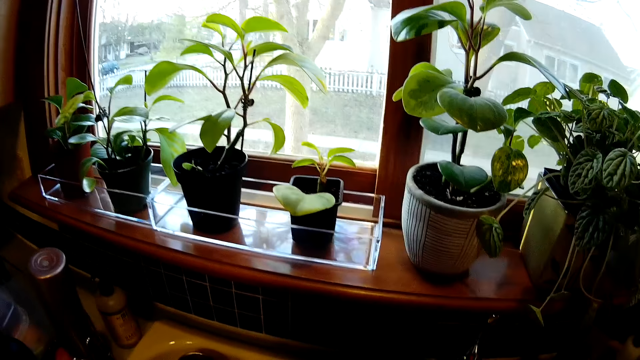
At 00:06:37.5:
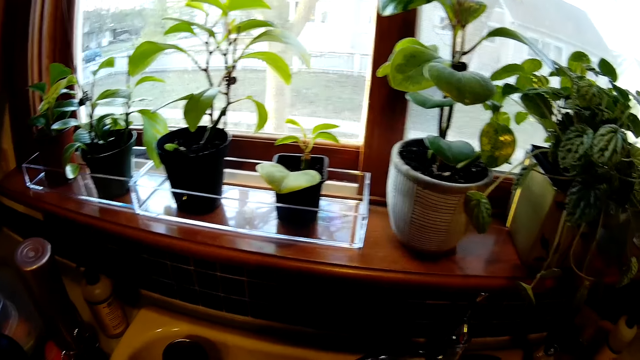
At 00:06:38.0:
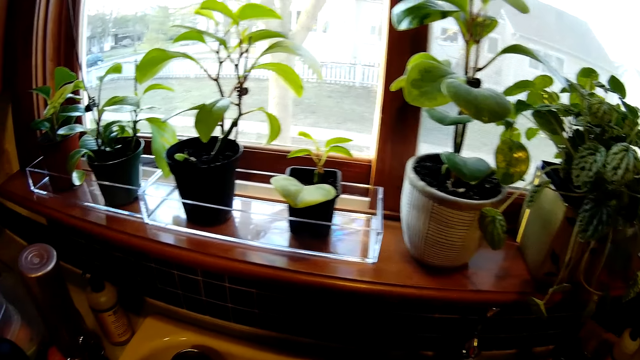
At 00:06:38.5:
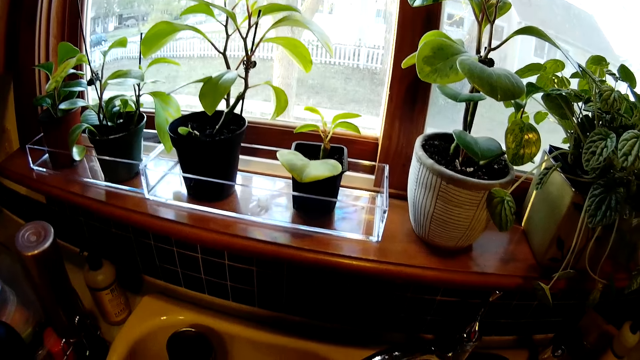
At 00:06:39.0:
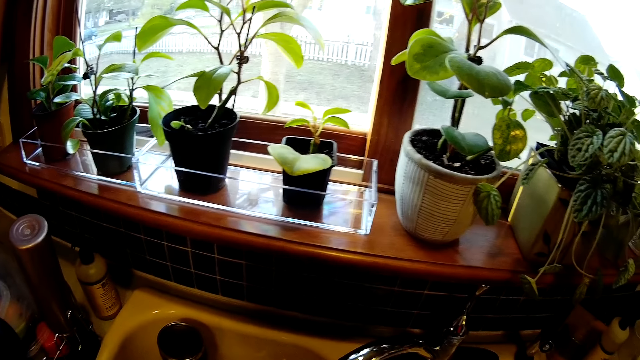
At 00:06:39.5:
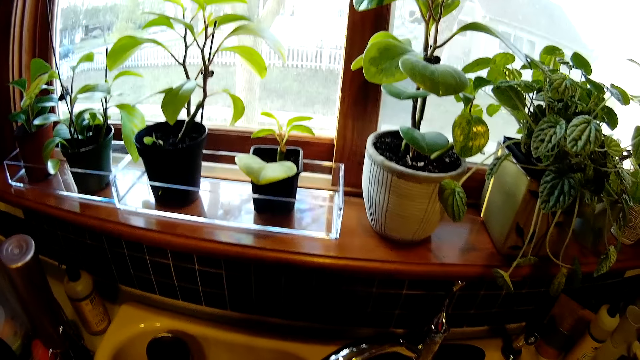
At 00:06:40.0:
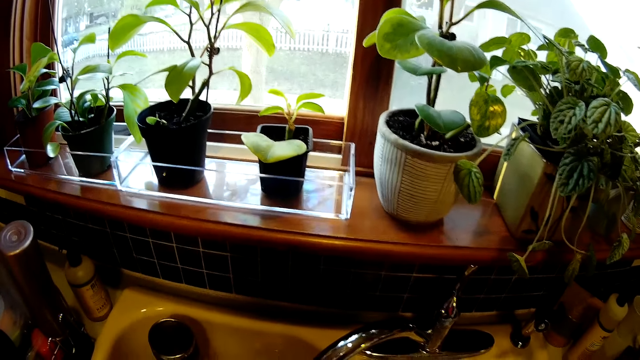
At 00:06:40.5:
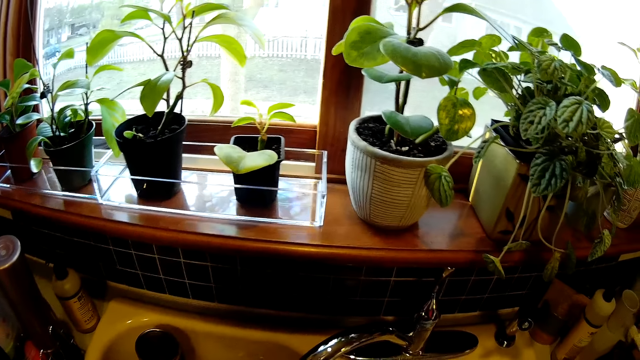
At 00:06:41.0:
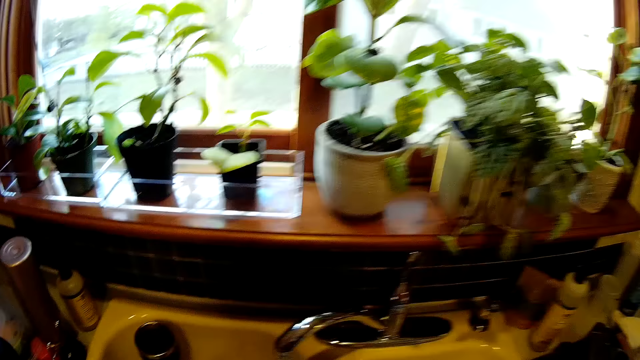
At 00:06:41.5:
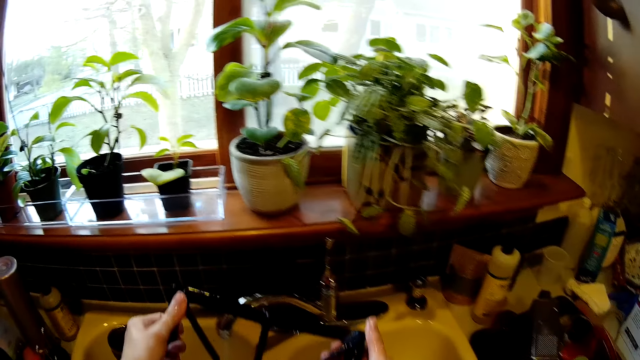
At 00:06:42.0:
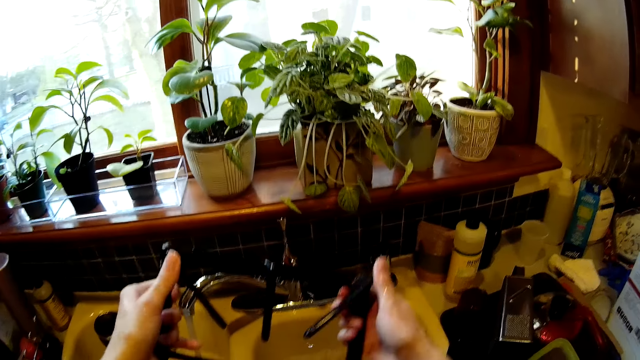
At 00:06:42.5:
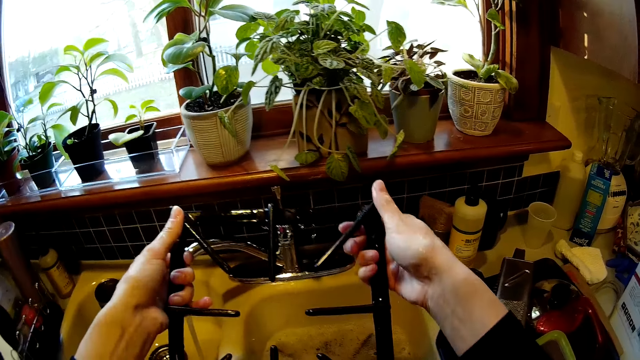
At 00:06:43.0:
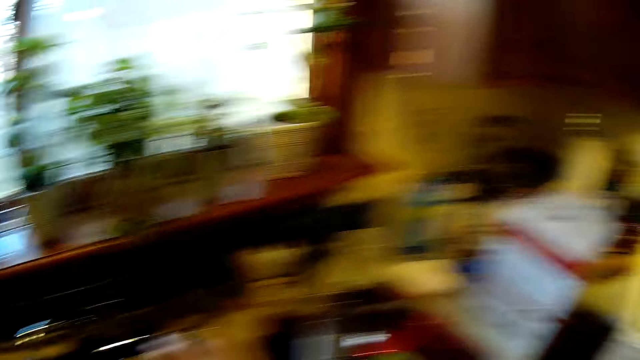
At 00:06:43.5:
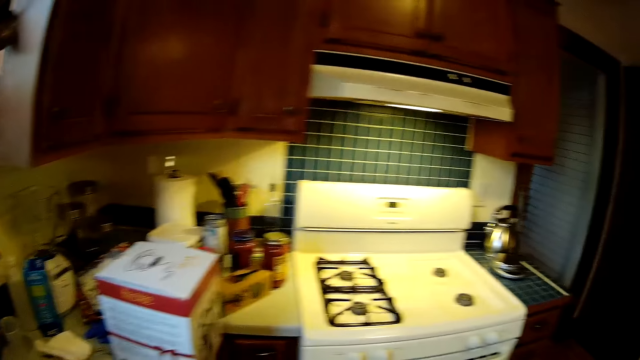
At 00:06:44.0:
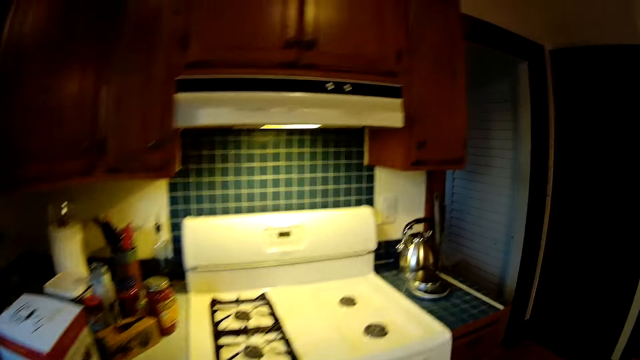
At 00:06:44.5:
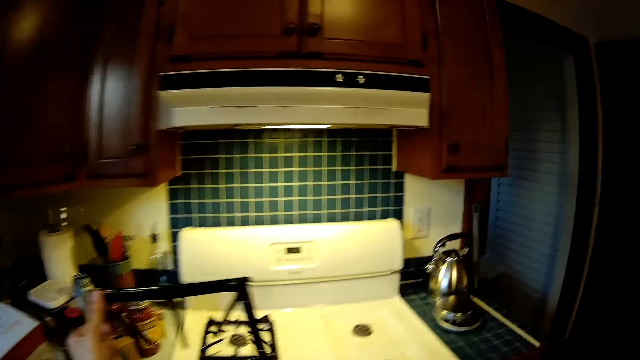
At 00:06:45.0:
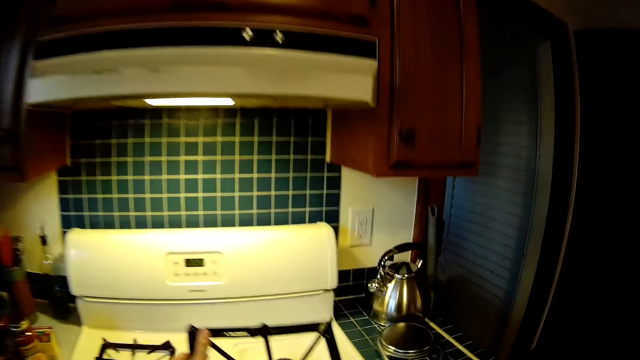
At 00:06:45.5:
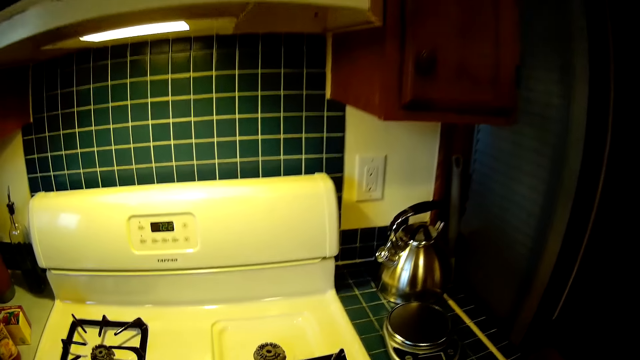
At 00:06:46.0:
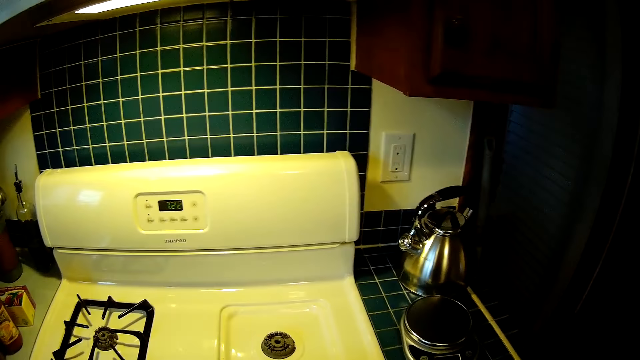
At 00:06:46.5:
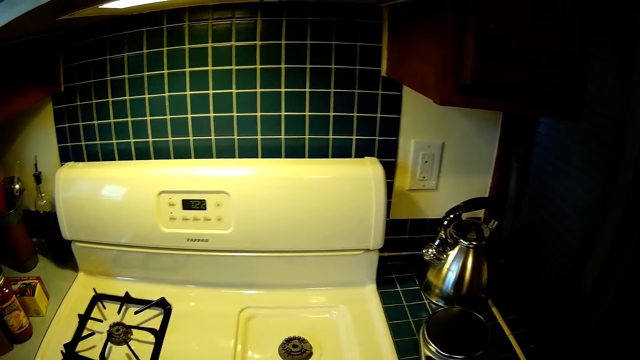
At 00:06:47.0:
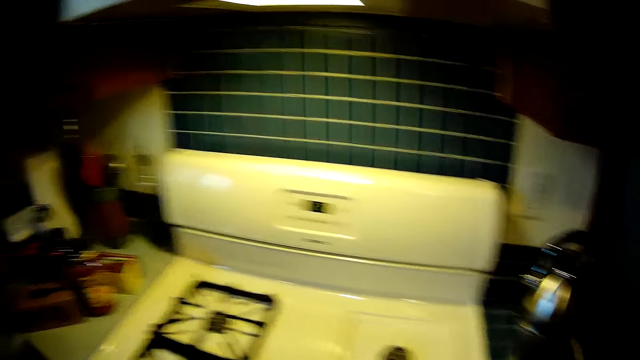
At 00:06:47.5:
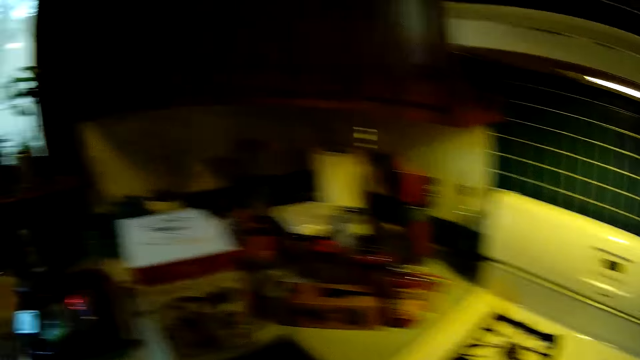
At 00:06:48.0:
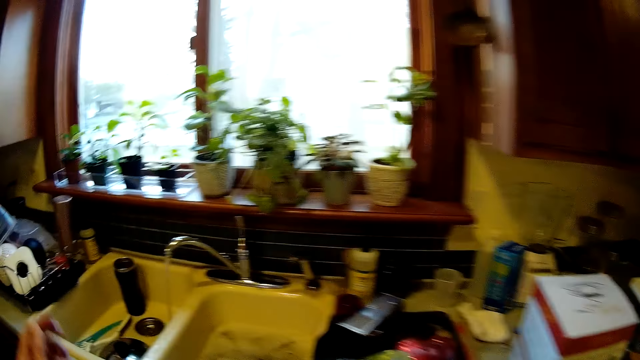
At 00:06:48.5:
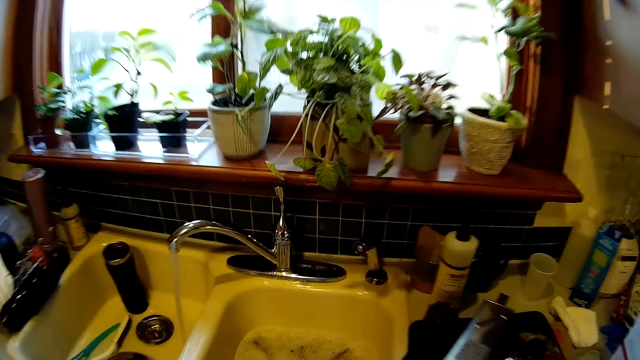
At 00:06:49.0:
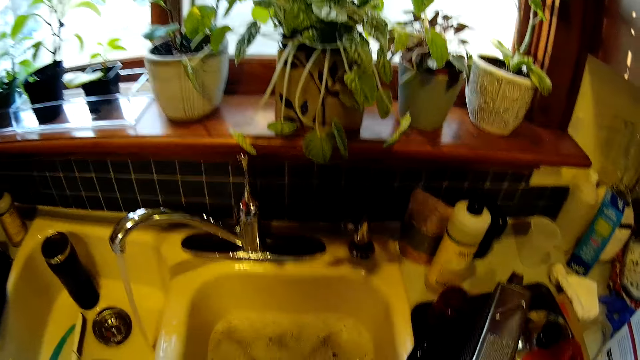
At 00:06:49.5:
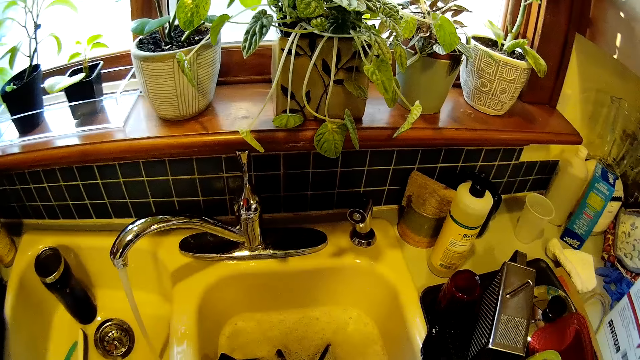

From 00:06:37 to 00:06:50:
The camera wearer examines the pan support with both hands. They place the pan support onto the gas cooker with both hands.

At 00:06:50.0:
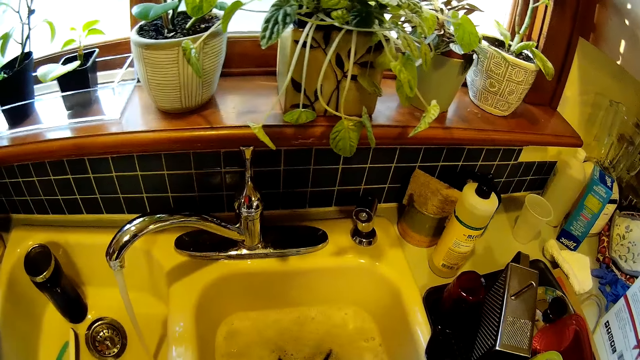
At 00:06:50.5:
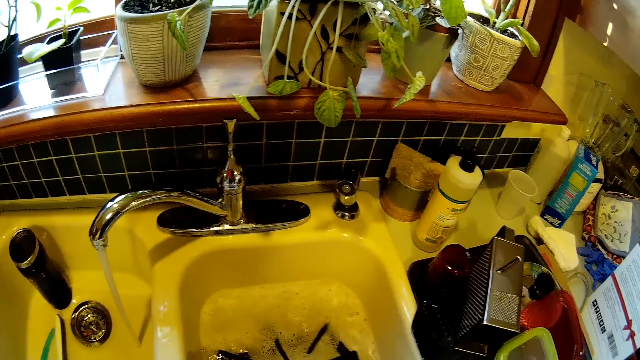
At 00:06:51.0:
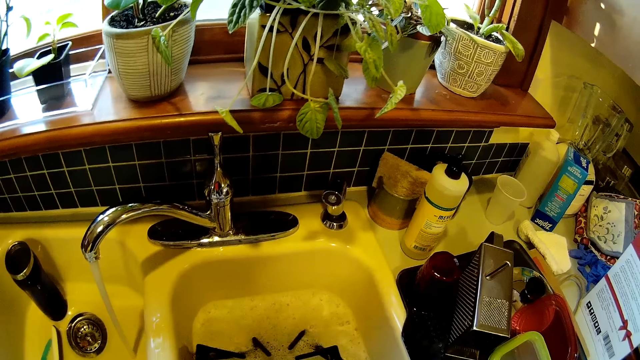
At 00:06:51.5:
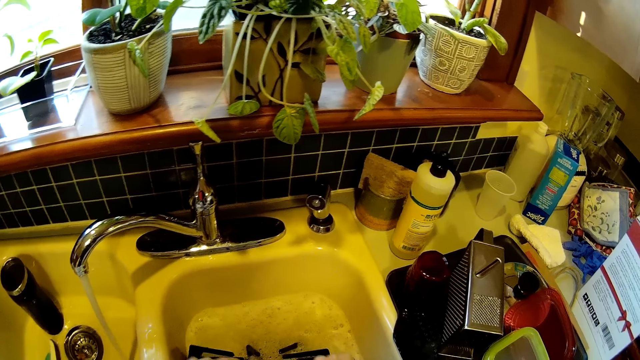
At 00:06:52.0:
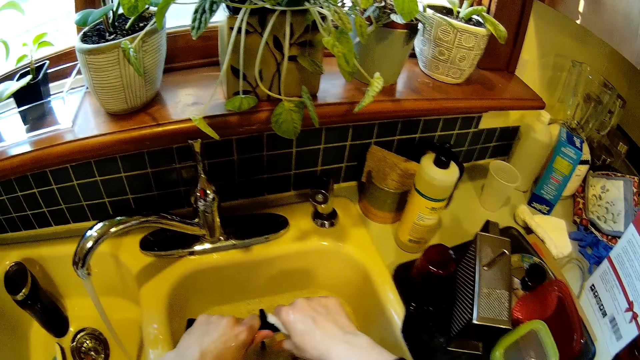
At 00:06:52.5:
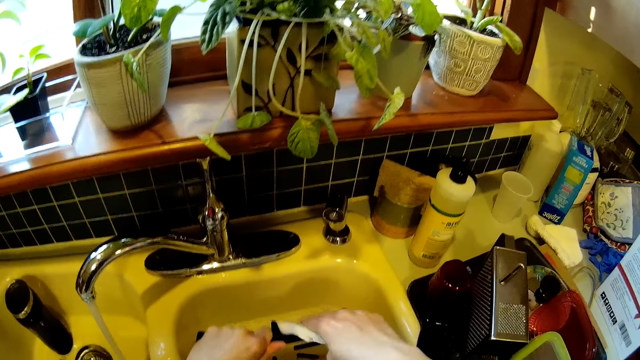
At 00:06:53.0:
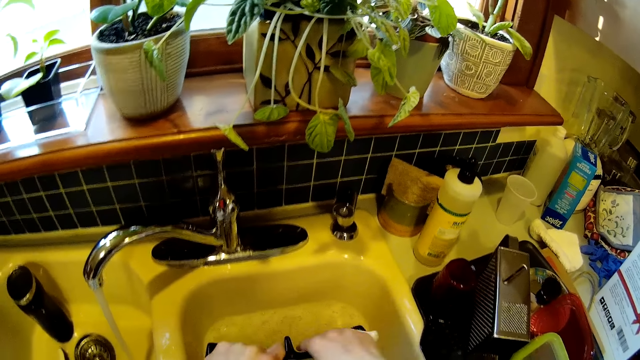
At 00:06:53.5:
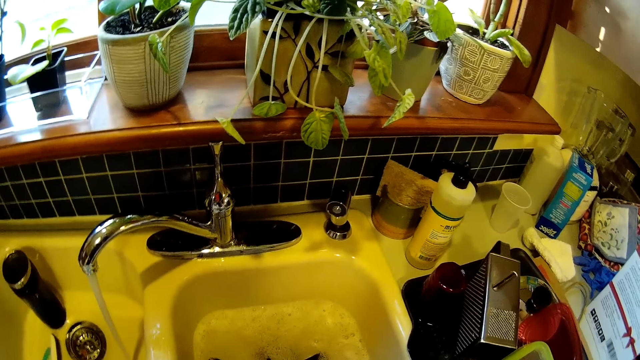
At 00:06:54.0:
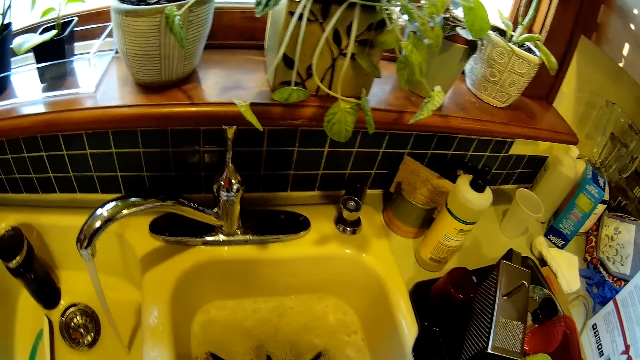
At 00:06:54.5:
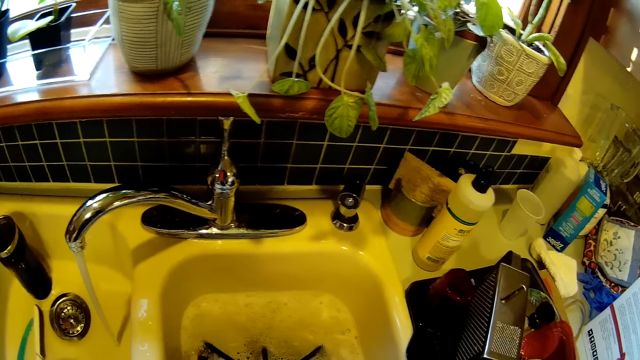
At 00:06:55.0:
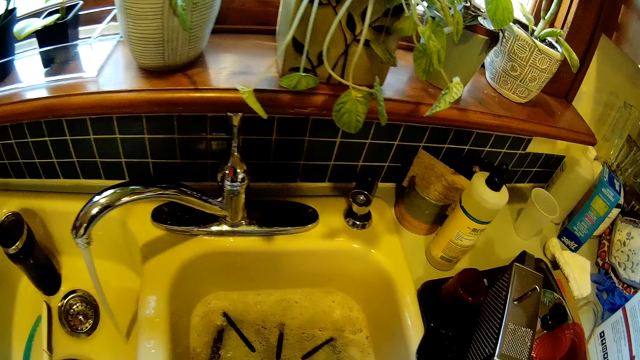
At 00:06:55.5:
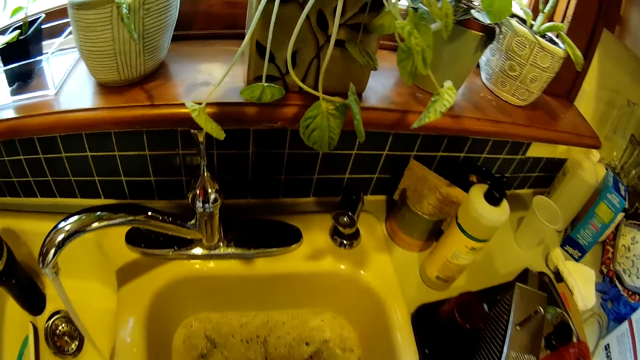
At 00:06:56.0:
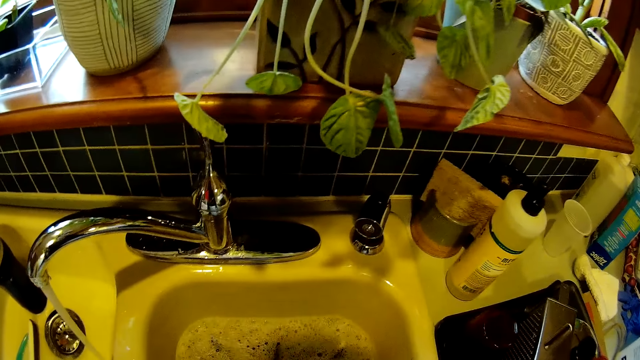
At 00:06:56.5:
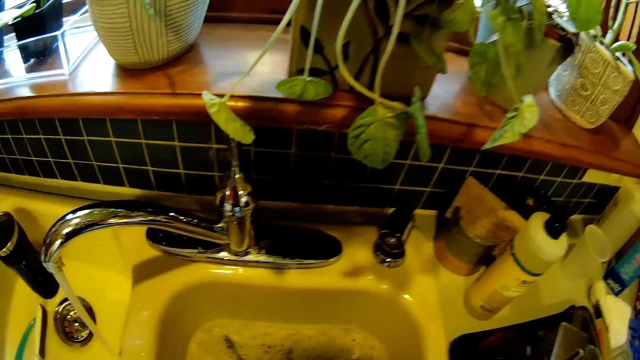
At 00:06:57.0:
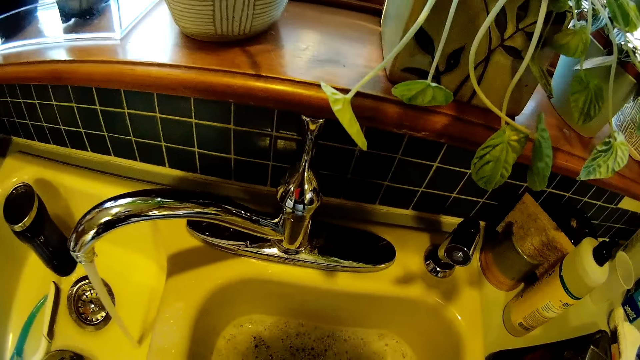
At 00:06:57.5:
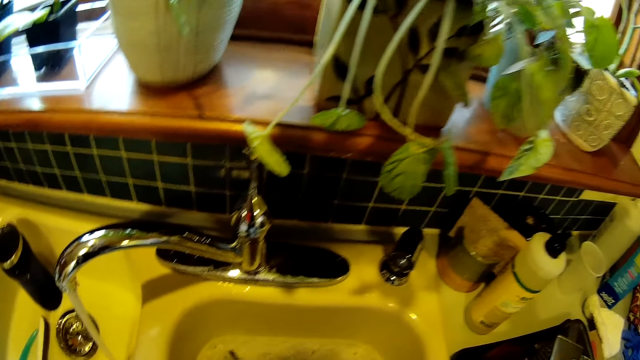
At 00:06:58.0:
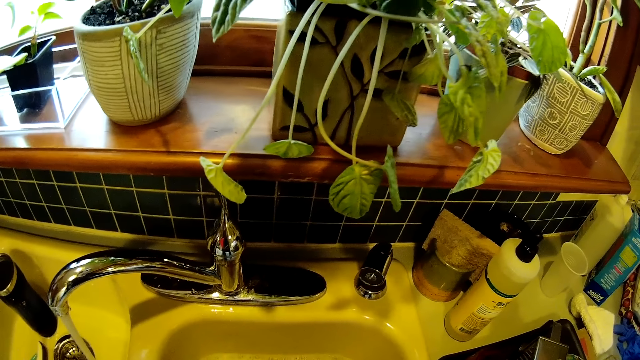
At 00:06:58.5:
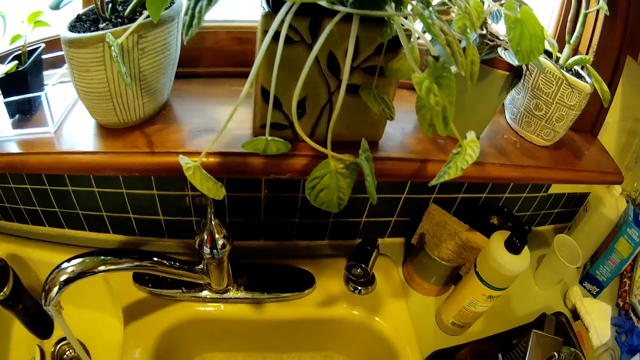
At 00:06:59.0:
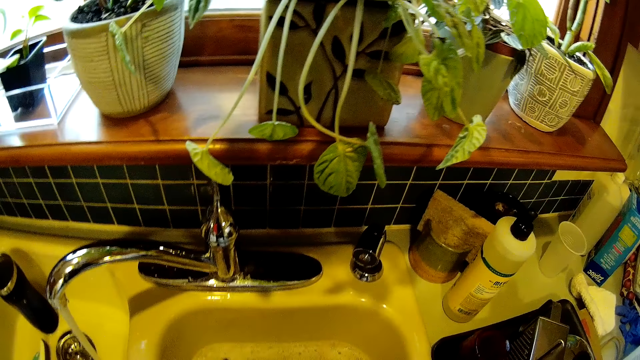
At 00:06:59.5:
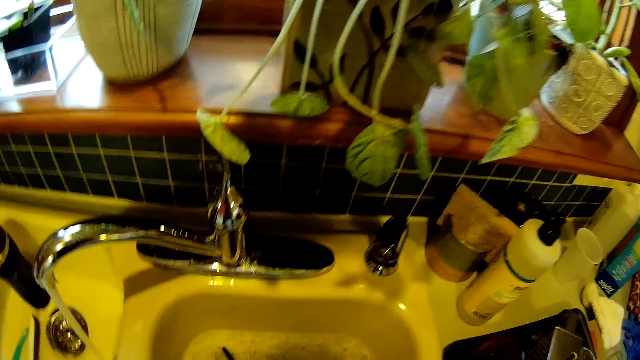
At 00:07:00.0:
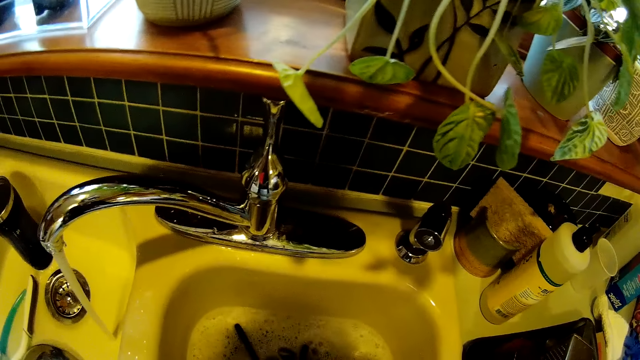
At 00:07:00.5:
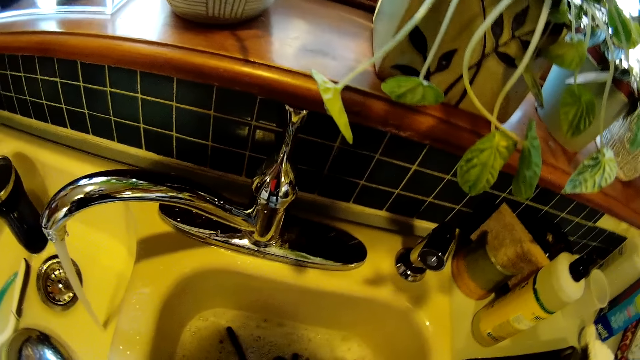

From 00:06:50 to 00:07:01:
The camera wearer washes the pan support with the sponge inside the sink with both hands.
